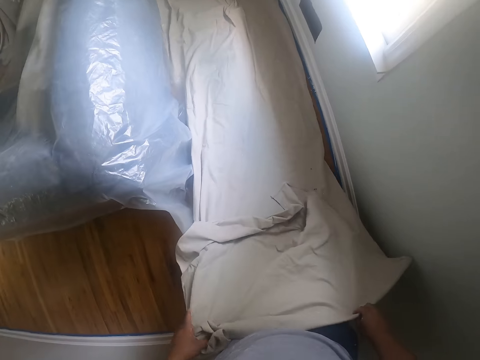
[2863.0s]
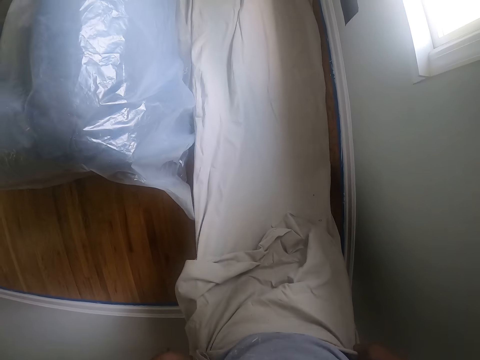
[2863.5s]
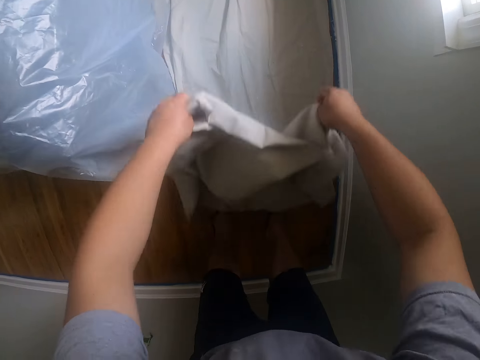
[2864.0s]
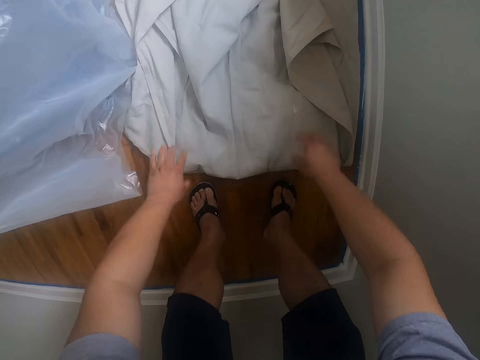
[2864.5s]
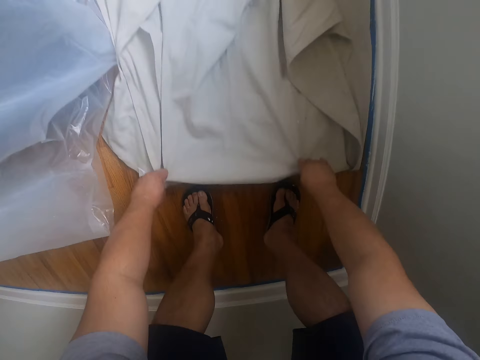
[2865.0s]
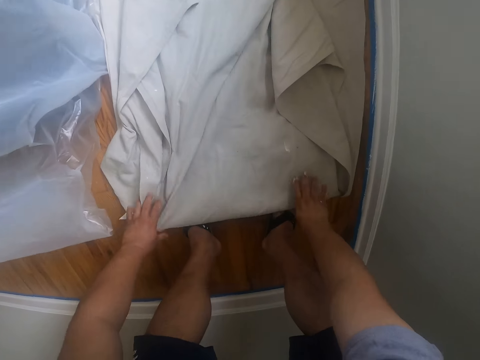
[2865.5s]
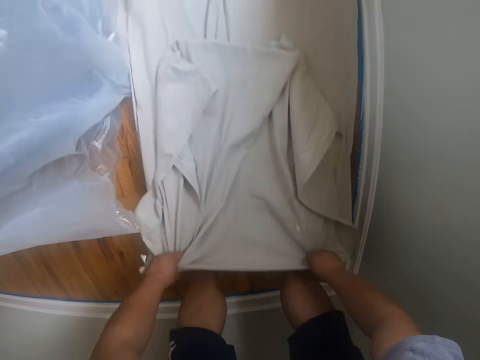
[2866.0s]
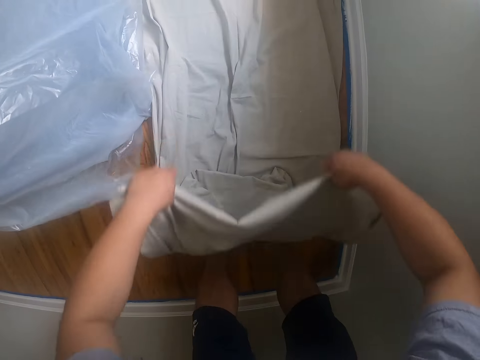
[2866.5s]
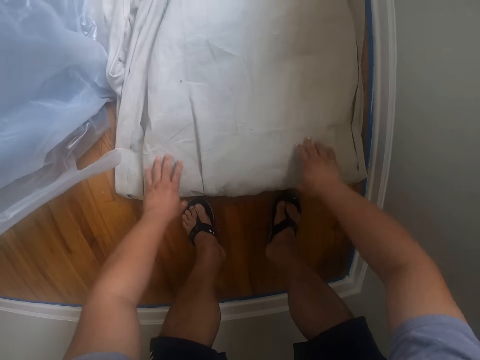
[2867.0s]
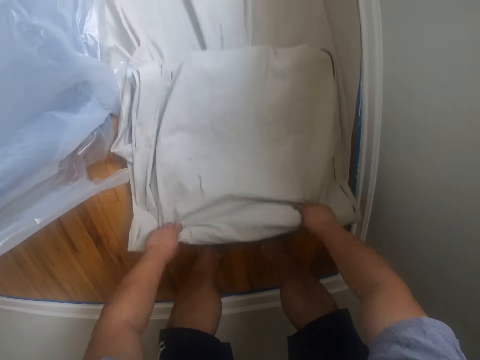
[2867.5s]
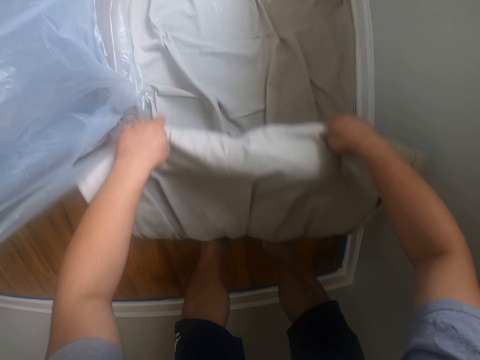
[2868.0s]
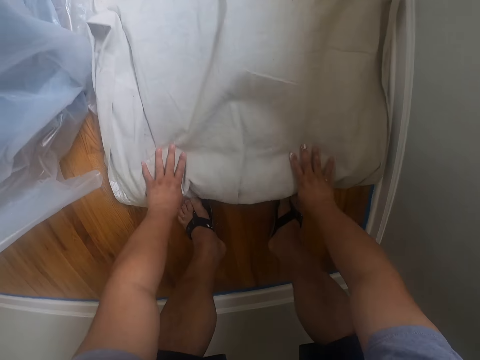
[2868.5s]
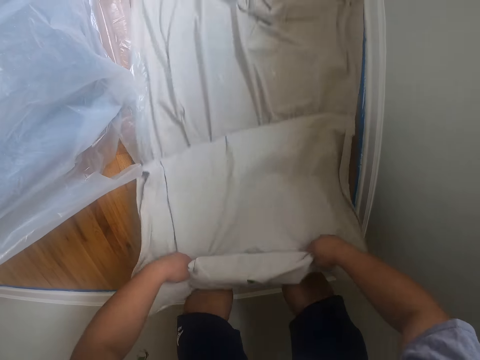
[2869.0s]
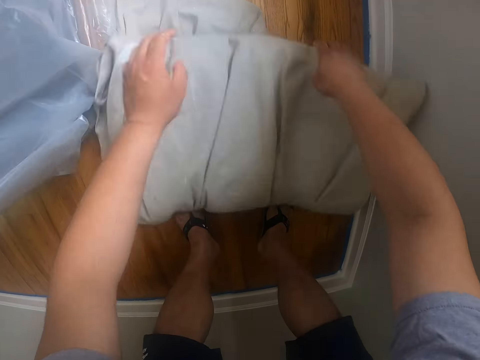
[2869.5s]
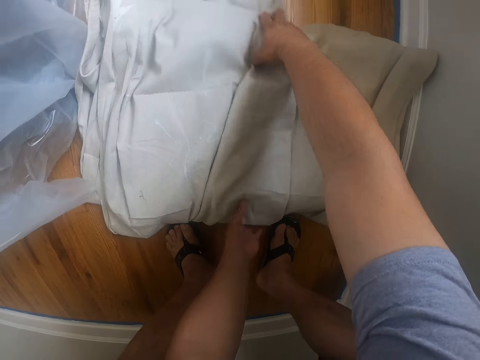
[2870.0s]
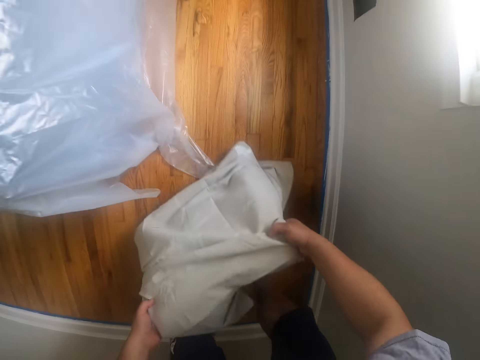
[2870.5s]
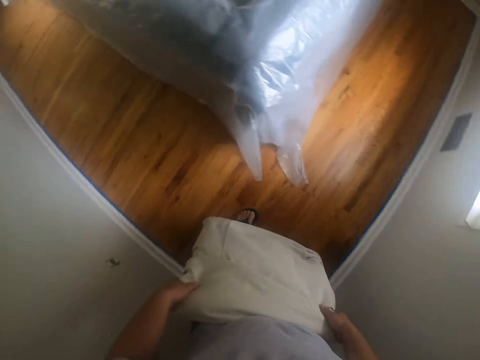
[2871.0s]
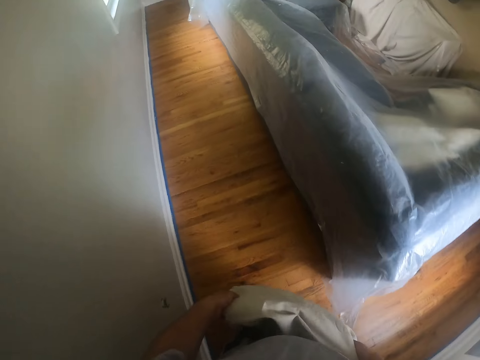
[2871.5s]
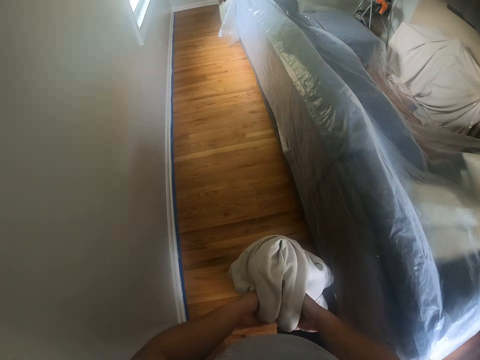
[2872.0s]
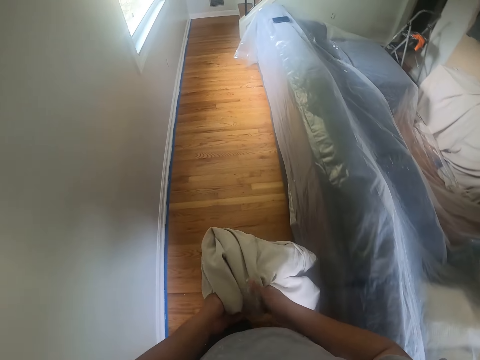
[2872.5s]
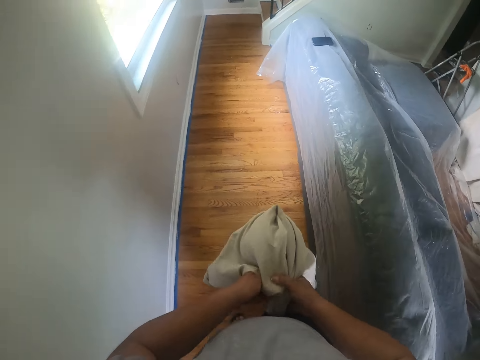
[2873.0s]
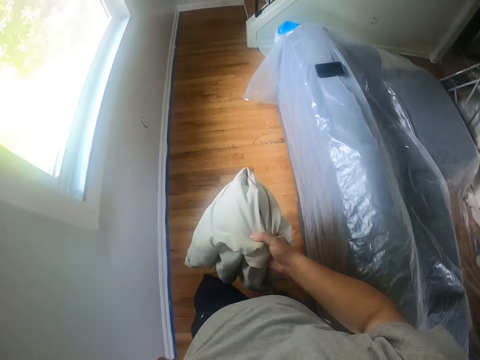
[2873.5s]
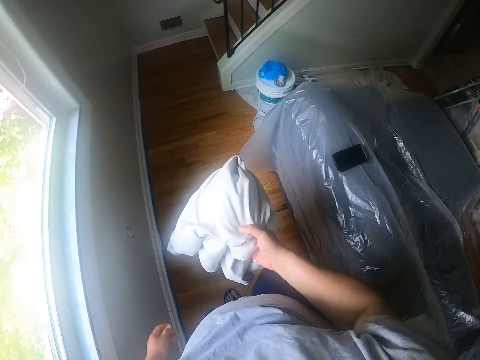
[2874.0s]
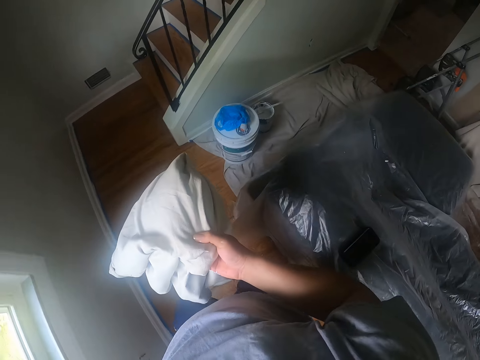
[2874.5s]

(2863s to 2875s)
The camera wearer folds the fabric on the floor. He picks the cloth from the floor with his hands. He walks towards the cloth on the floor.

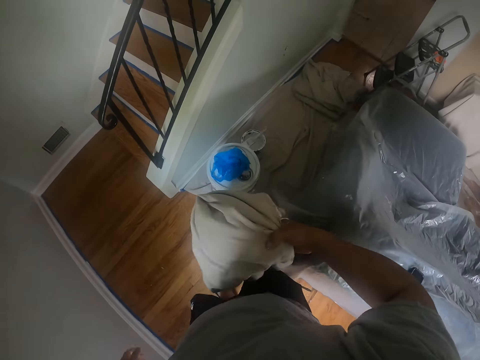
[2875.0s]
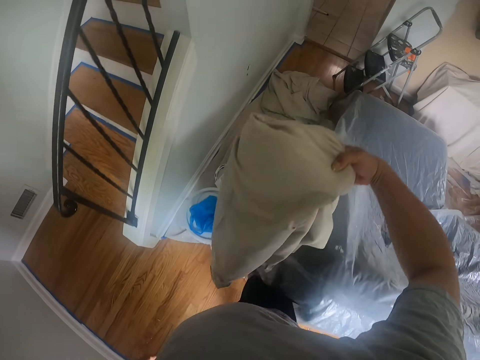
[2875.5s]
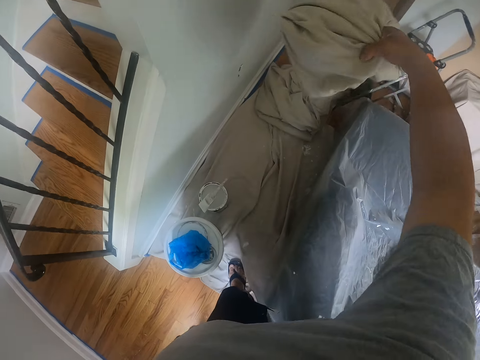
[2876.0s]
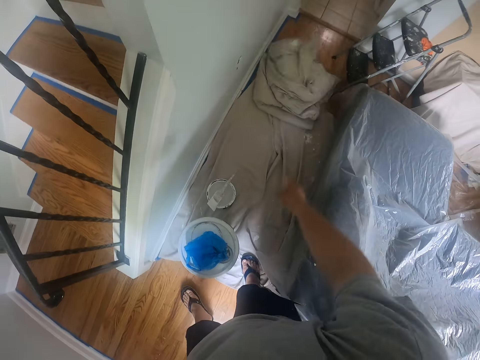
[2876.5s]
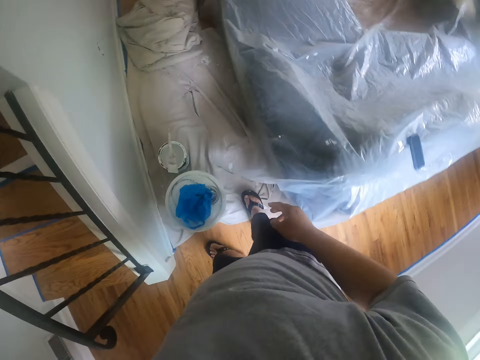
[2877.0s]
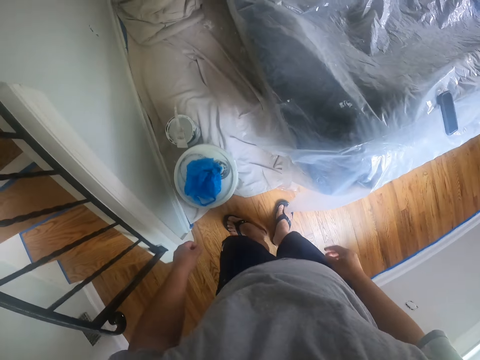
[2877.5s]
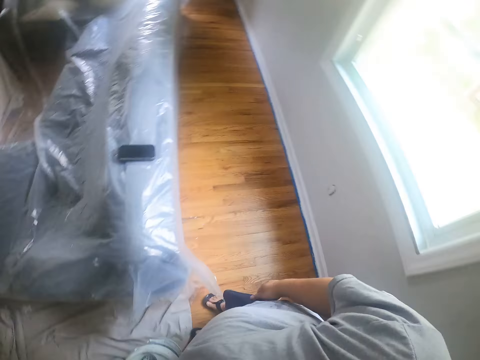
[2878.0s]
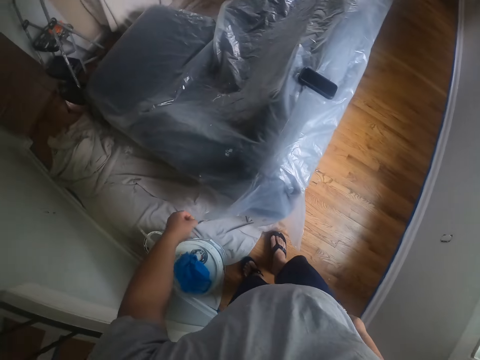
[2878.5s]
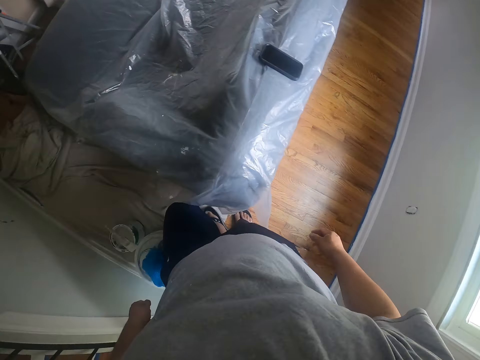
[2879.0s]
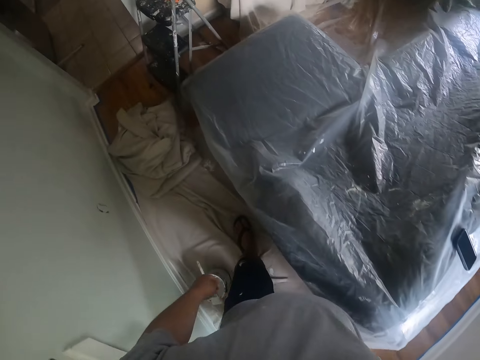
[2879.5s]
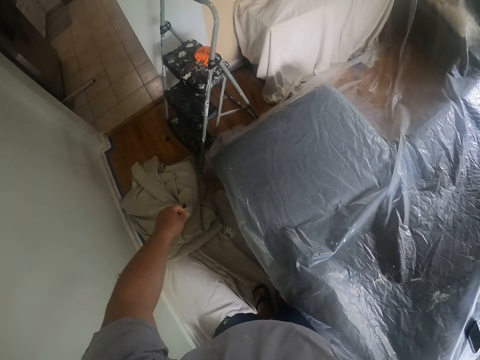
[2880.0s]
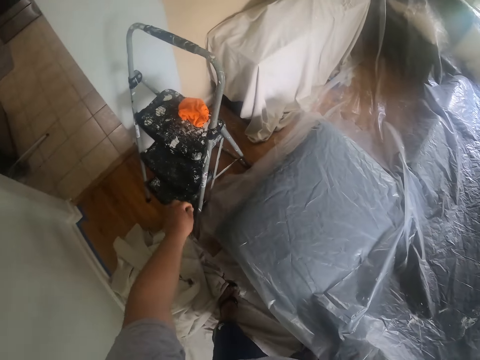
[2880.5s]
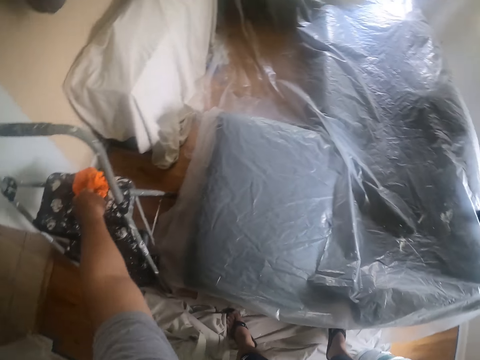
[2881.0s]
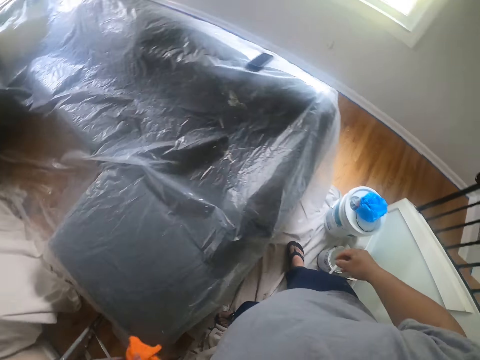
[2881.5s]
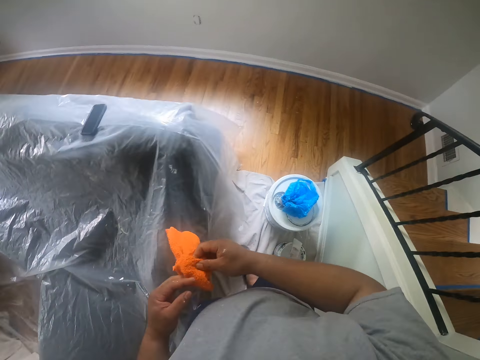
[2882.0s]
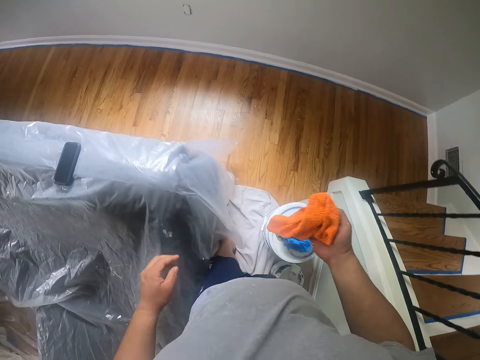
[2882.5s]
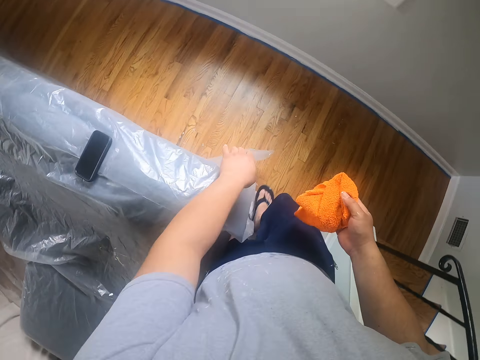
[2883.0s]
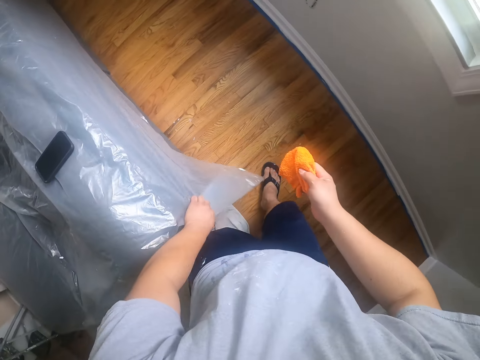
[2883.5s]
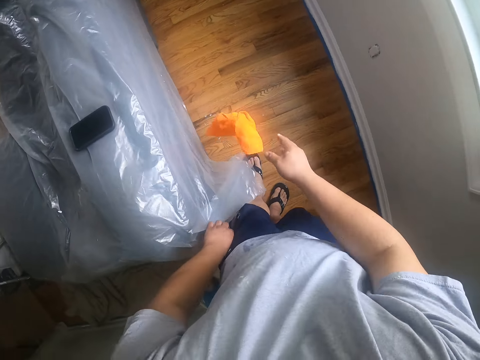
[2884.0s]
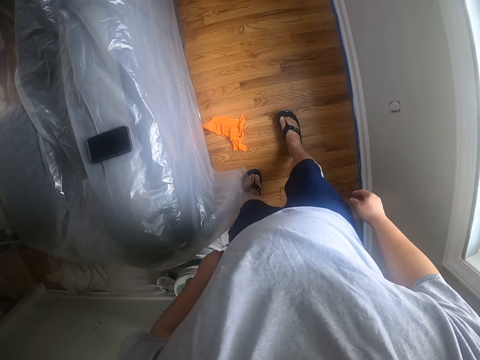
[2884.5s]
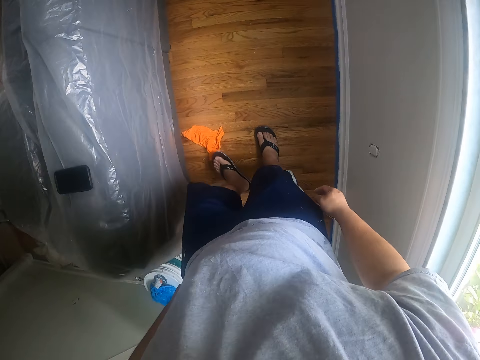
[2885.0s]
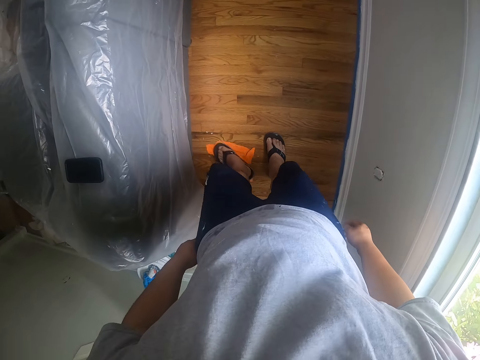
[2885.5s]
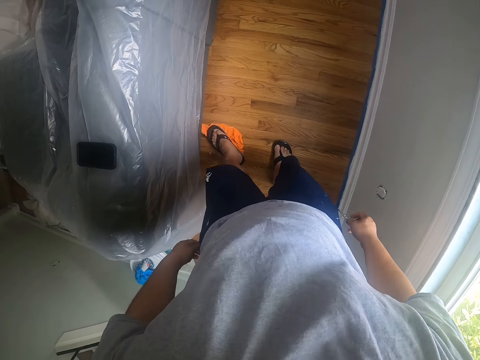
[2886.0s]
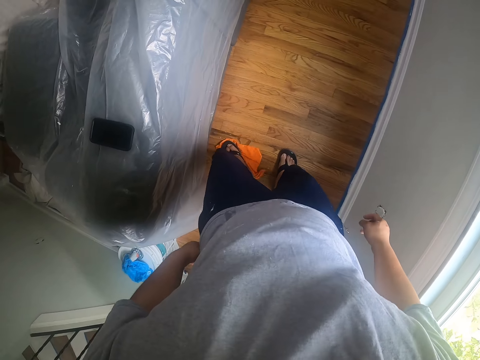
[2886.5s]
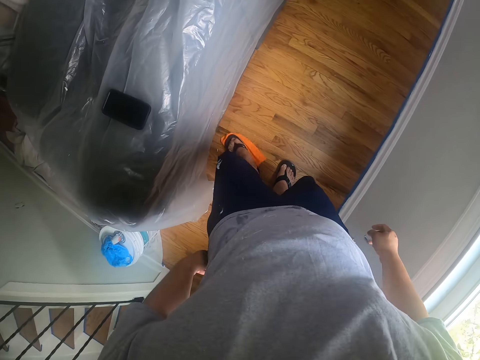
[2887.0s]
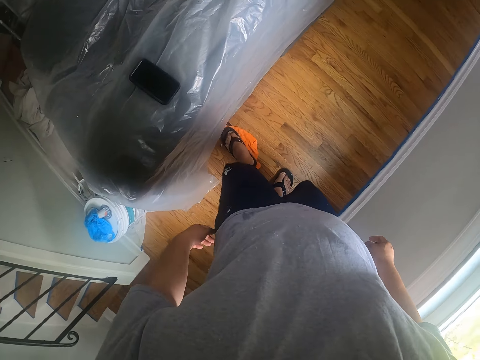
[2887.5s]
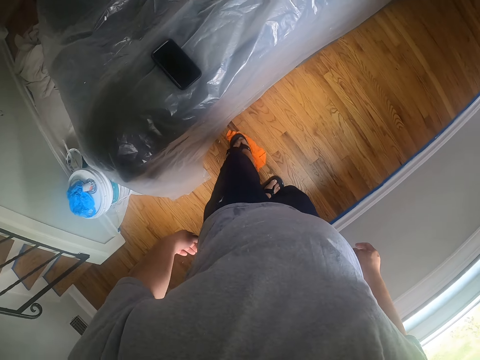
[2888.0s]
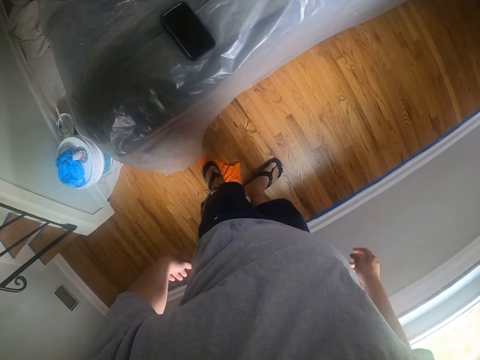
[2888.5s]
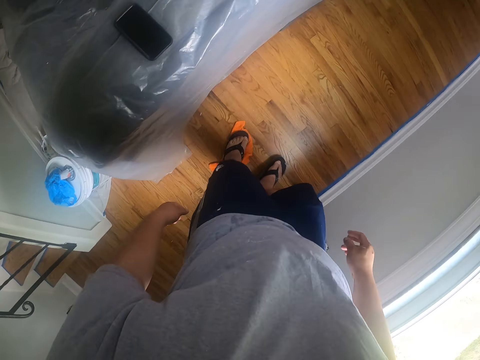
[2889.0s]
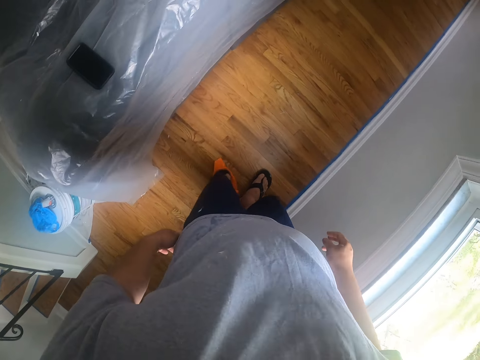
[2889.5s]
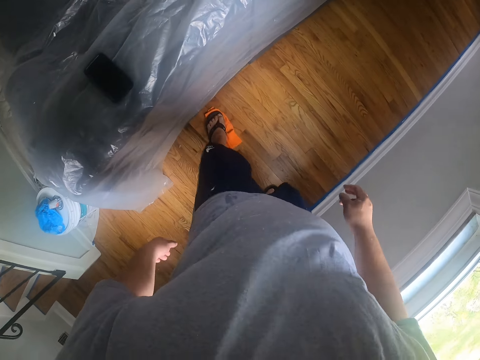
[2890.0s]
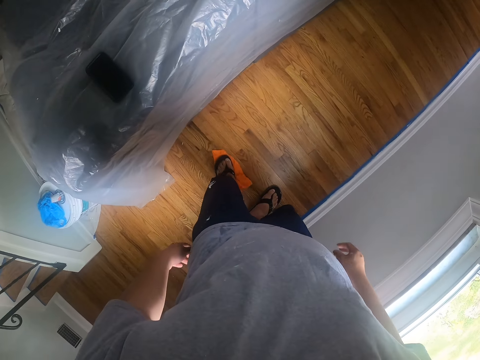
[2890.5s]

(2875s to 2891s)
The camera wearer drops the cloth on top of the cloth on the floor. He stares around in the room and walks towards the ladder. He picks a hand towel from the ladder with his left hand. He walks around in the room. He drops the towel on the floor. He cleans off drops of paint on the floor with the hand towel and his legs.
